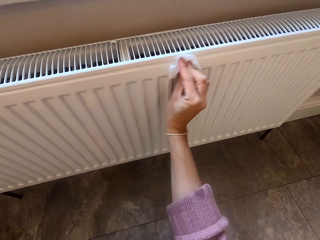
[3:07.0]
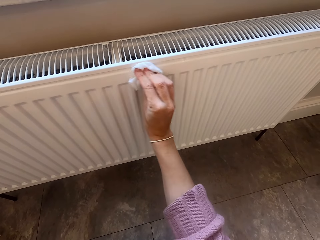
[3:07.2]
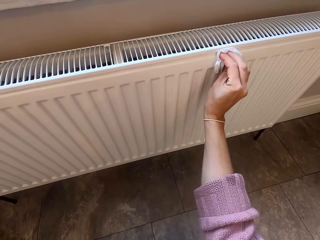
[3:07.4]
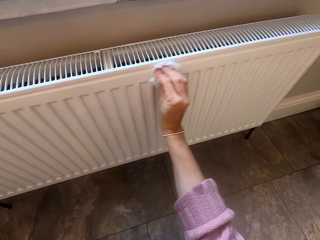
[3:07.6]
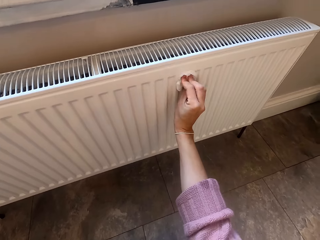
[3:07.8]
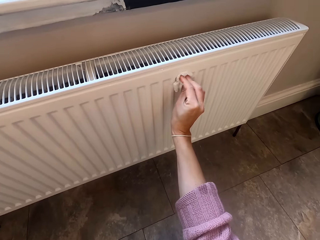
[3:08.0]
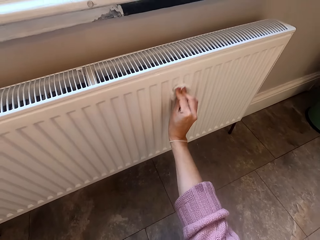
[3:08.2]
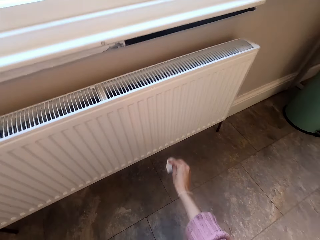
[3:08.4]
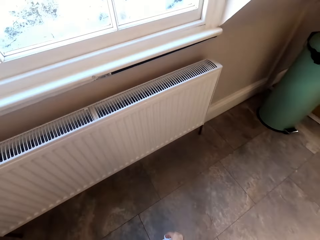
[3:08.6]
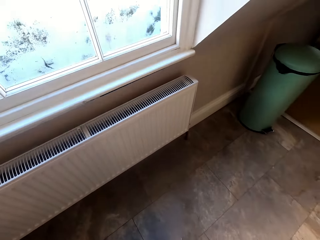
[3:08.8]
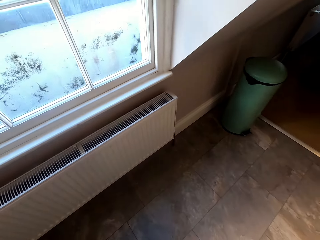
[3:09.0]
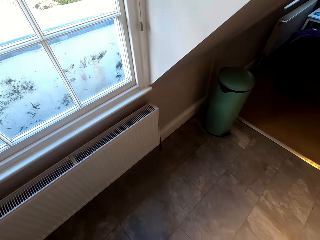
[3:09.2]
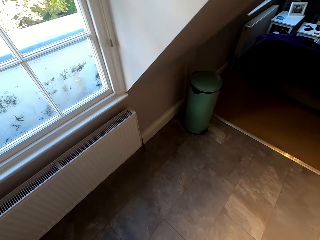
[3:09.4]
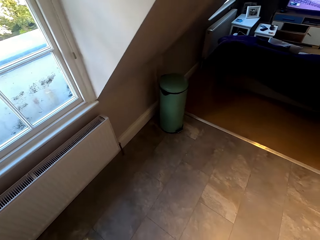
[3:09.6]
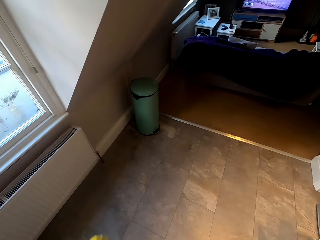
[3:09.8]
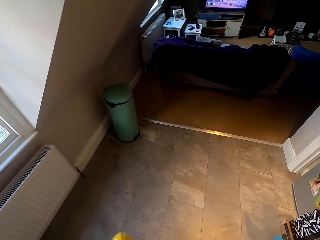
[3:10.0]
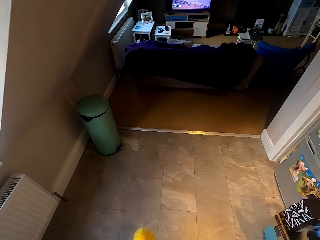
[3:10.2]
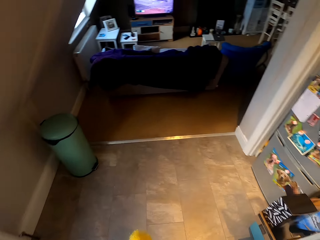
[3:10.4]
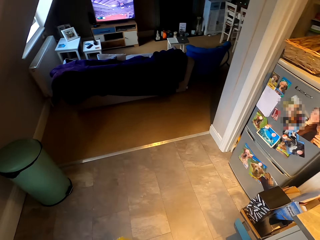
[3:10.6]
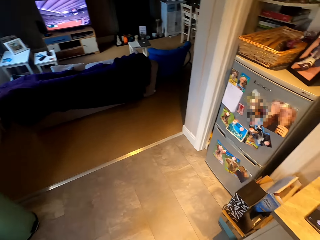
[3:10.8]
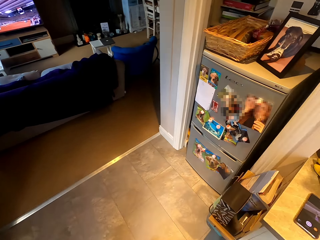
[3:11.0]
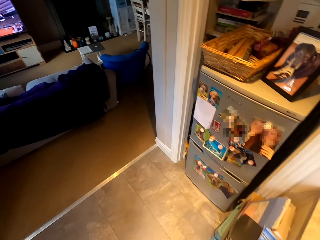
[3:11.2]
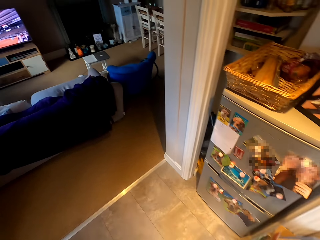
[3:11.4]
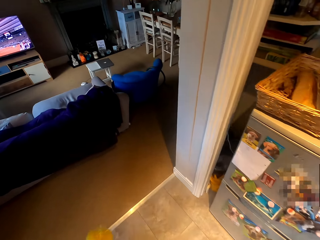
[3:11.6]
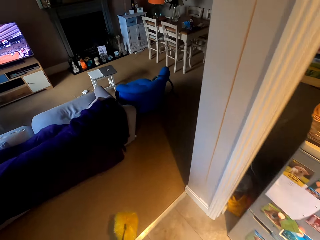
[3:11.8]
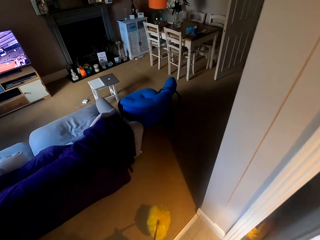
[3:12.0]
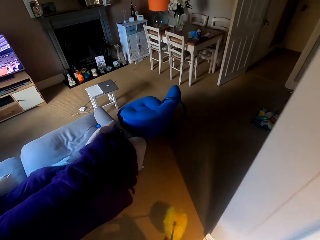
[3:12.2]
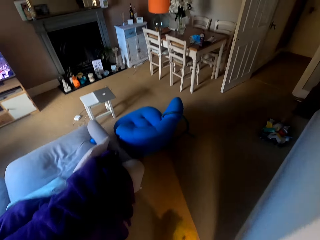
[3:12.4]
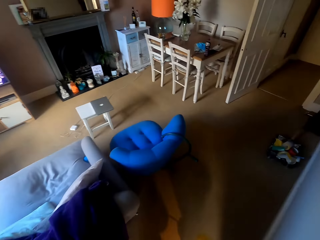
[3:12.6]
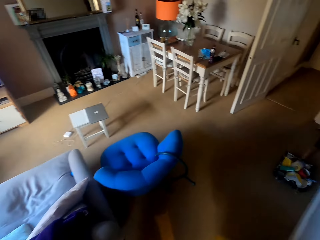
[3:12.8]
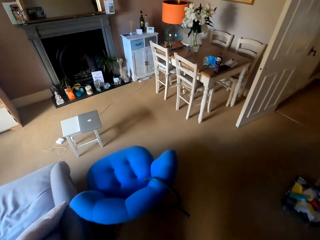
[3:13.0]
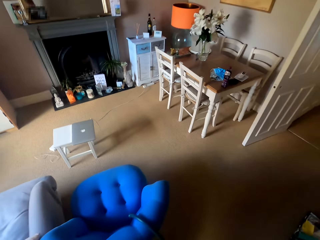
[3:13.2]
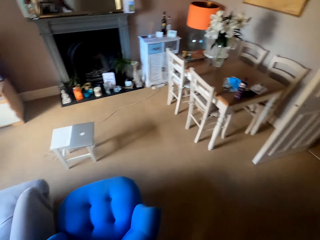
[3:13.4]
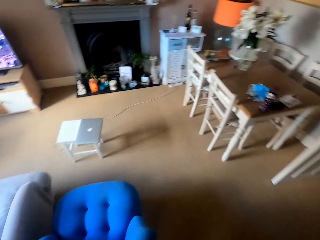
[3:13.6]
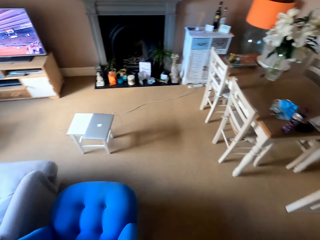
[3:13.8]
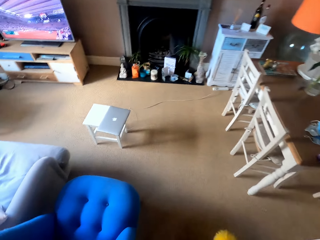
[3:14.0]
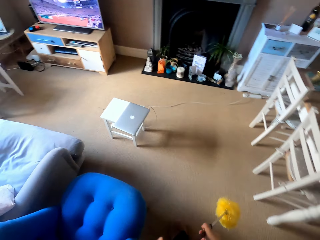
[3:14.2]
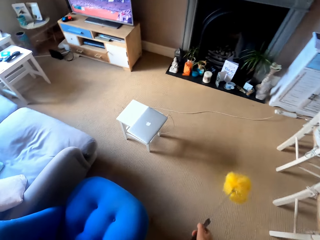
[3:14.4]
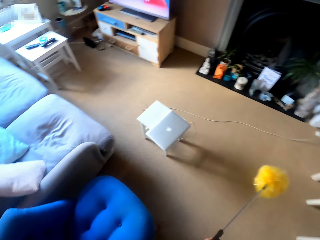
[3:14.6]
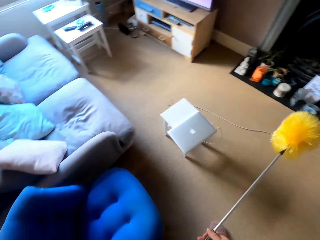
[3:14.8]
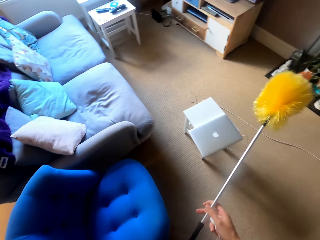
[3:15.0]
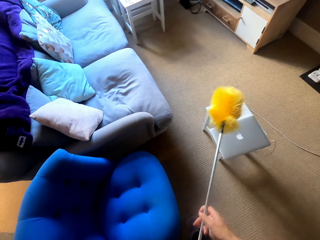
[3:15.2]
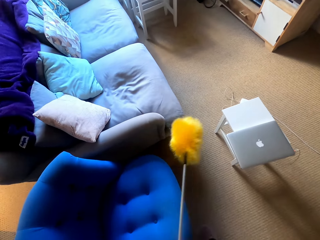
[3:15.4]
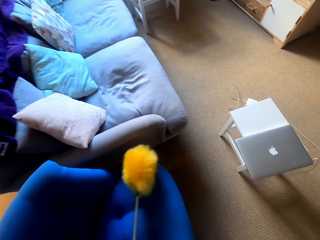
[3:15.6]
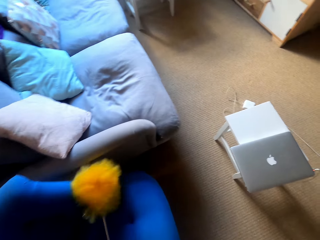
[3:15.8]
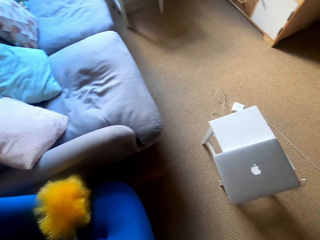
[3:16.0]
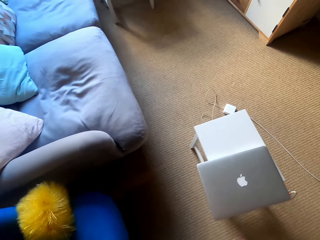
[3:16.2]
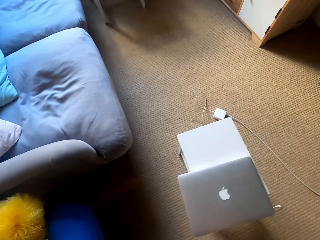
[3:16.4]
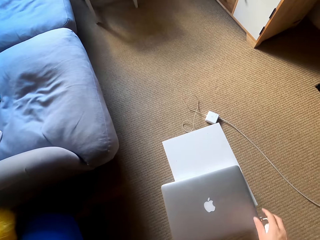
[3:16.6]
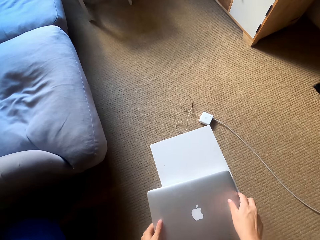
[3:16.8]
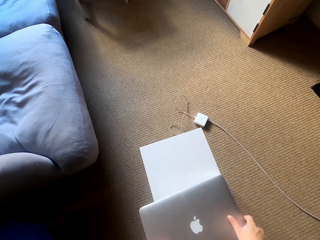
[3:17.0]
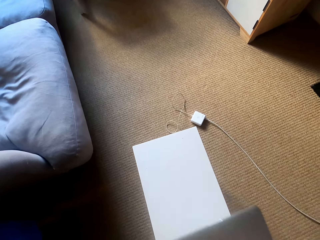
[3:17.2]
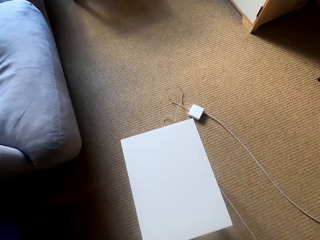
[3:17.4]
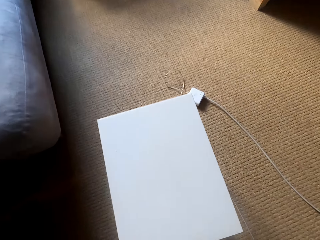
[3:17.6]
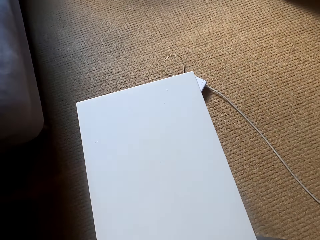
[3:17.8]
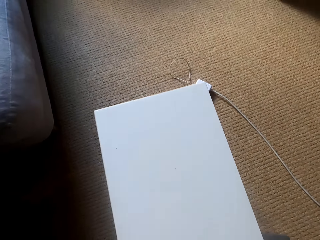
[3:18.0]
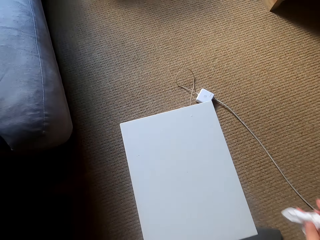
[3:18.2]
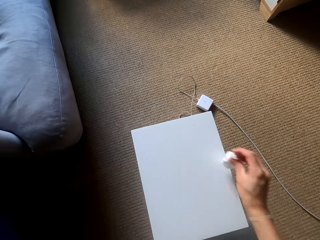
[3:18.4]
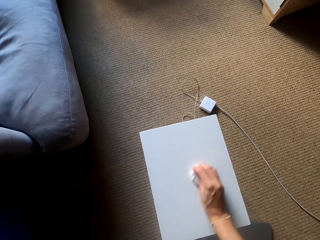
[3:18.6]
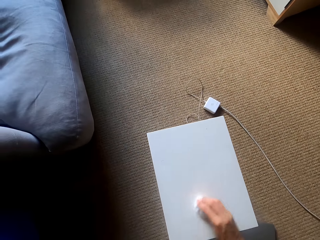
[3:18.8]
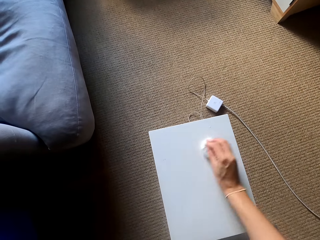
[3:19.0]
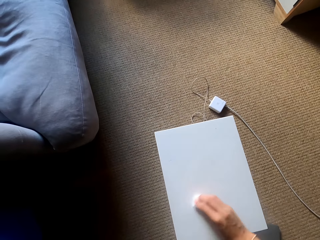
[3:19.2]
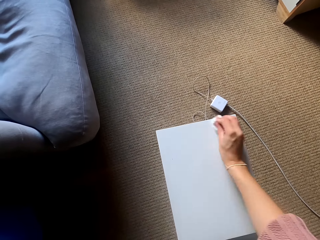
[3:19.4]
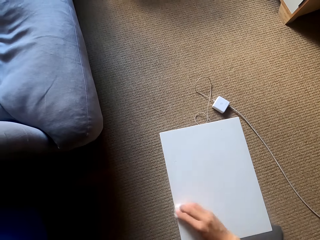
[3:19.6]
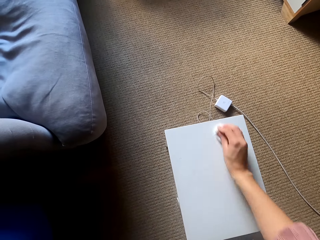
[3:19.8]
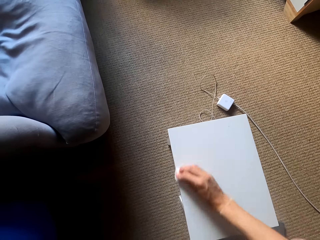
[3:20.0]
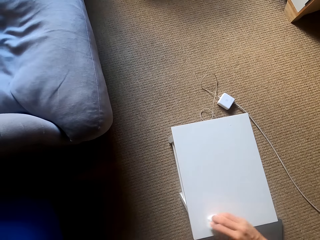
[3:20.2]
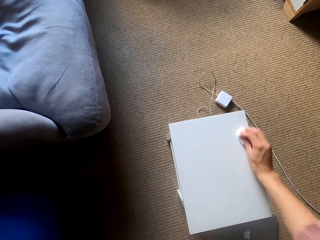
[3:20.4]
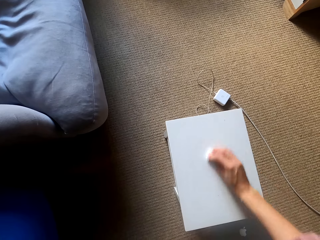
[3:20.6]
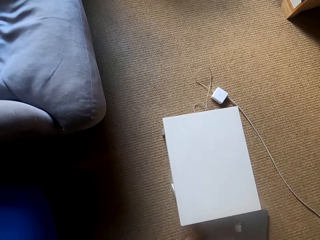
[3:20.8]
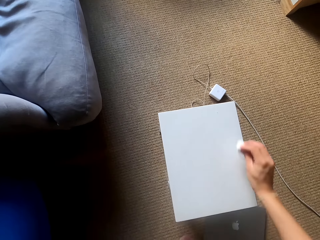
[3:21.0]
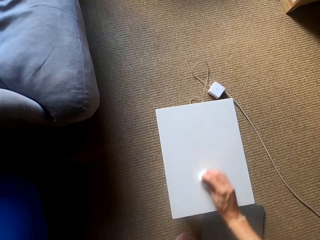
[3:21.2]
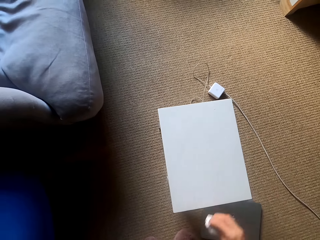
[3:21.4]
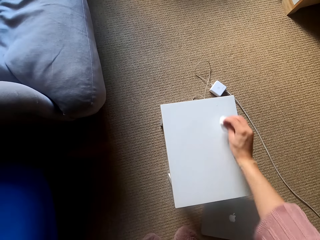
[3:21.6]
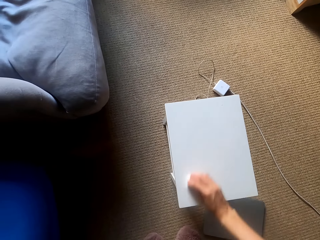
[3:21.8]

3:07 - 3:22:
The camera wearer walks to the sitting room. They place a brush on the couch. They pick up a laptop. They wipe the table.

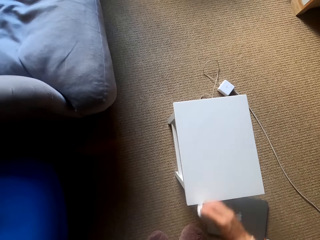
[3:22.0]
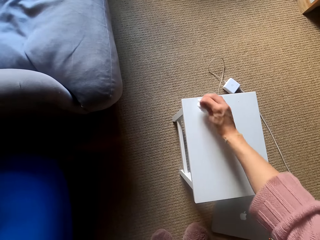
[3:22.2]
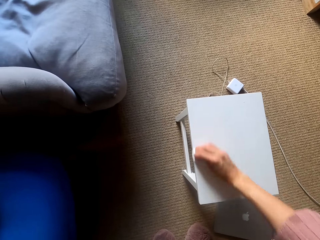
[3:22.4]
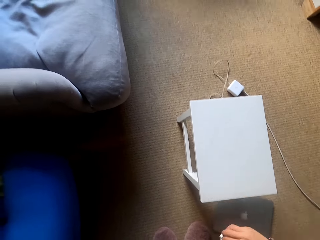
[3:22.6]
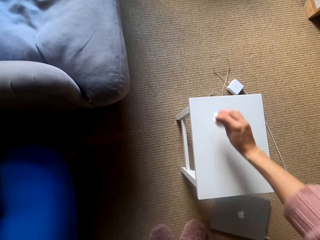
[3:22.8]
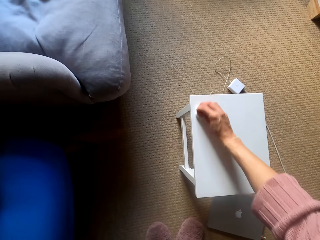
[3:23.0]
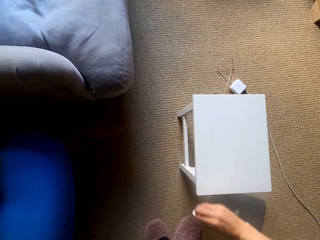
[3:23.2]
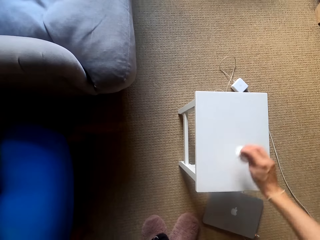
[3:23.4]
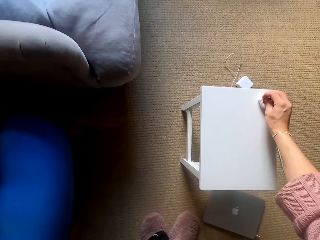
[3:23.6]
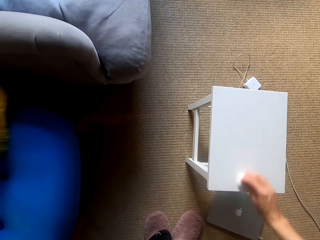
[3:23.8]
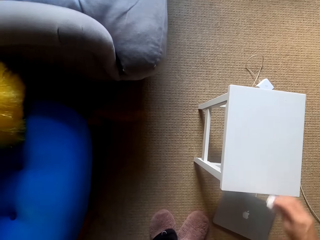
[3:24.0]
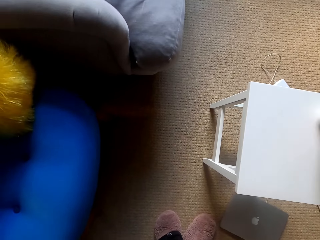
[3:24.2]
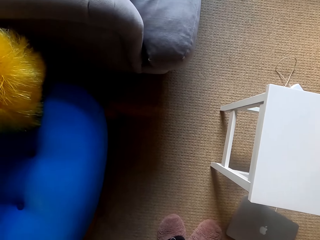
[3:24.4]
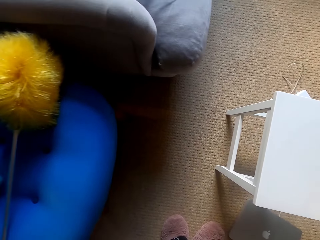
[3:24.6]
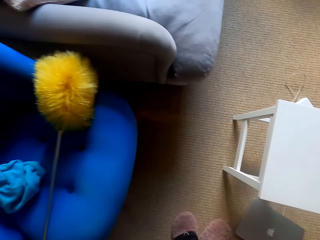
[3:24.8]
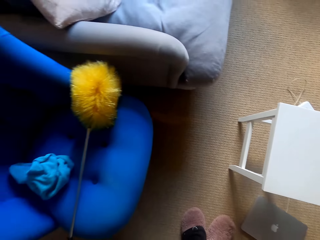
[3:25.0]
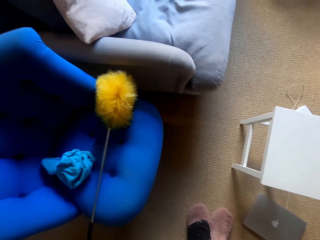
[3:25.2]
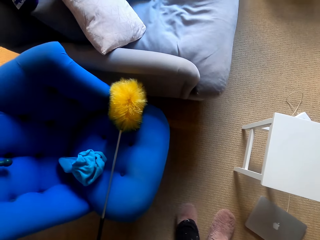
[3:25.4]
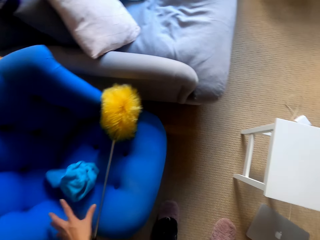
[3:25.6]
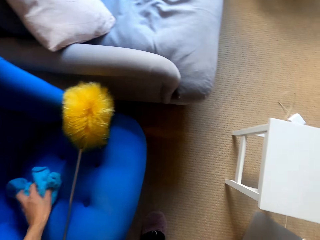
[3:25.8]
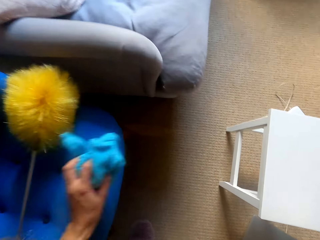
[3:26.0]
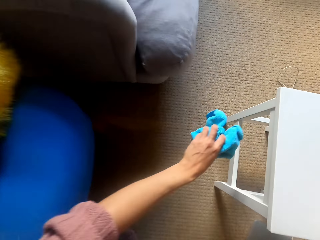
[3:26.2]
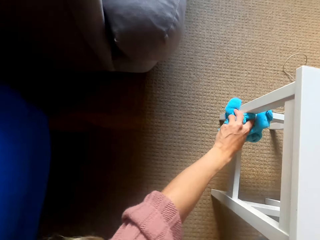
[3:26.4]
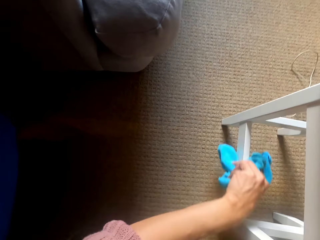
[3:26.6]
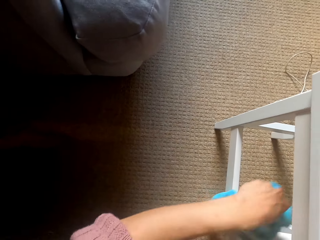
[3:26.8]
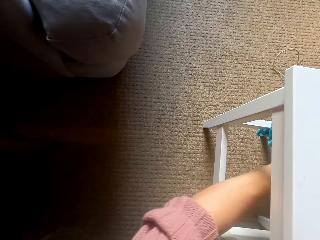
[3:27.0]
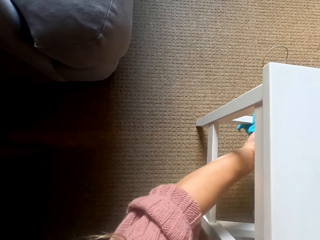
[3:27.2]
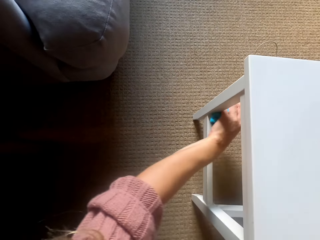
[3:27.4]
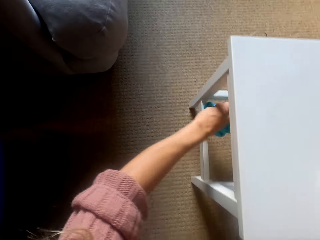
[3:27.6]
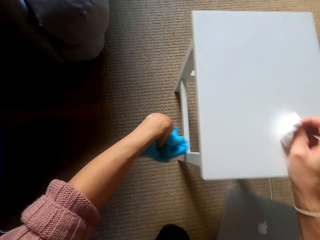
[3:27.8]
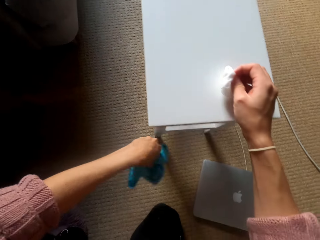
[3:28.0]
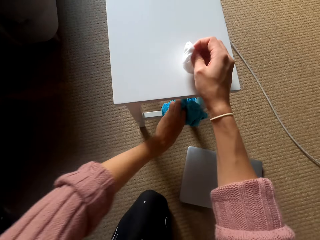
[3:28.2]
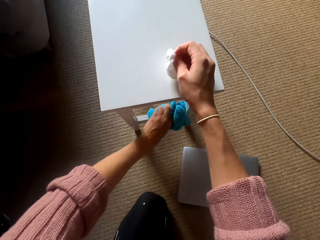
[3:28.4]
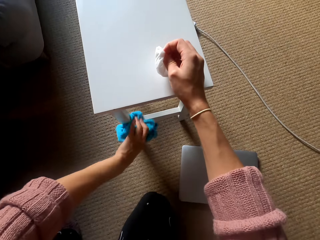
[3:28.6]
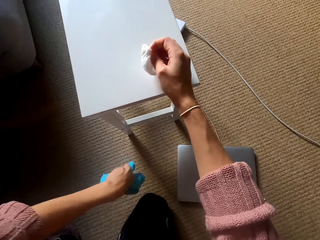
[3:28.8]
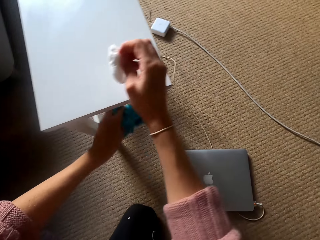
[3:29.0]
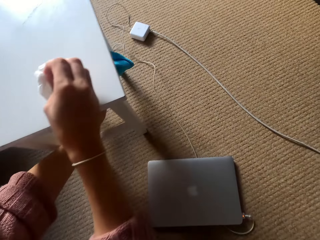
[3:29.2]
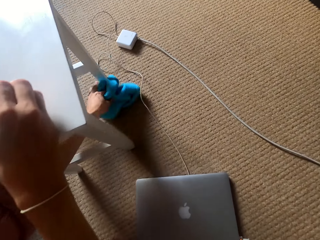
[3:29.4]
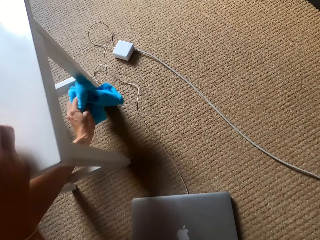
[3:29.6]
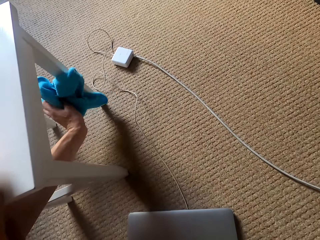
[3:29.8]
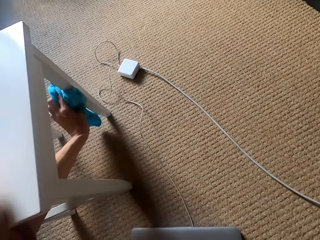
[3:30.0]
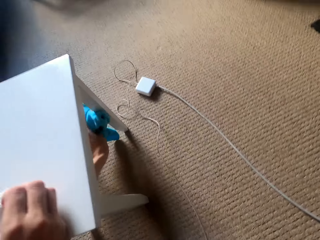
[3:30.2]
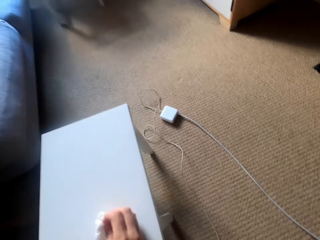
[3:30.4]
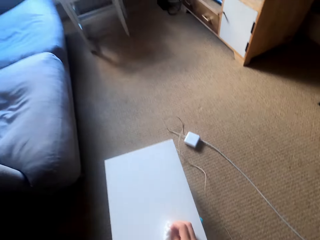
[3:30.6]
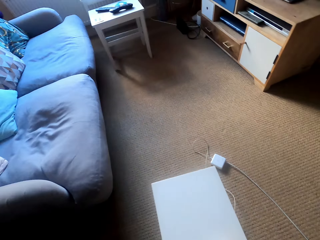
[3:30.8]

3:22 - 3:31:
The camera wearer picks up the cloth. They hold a kitchen towel. They wipe the table.
